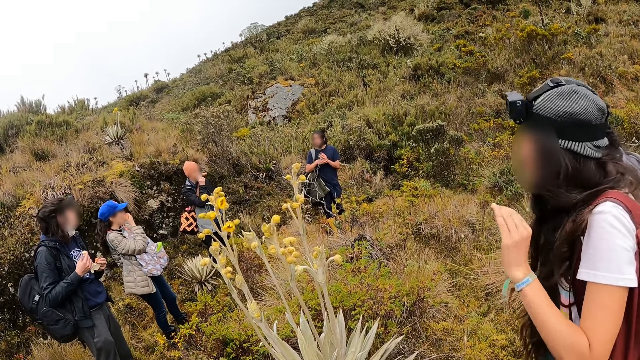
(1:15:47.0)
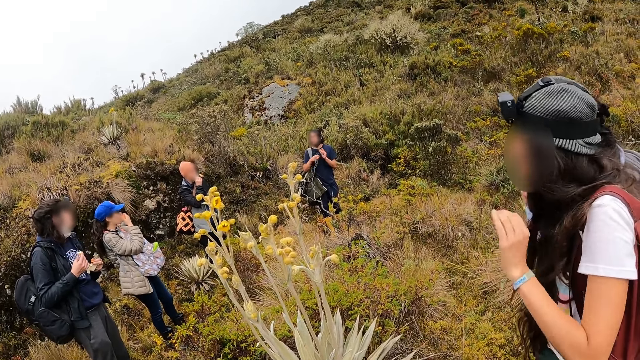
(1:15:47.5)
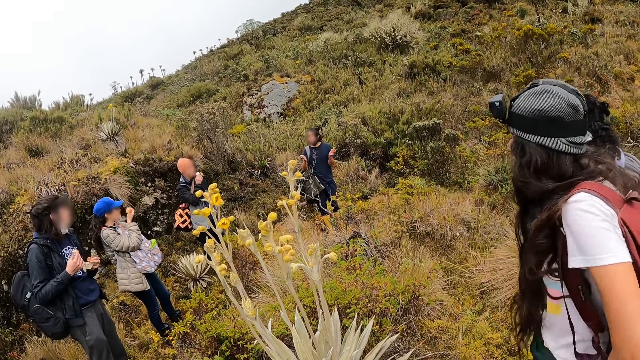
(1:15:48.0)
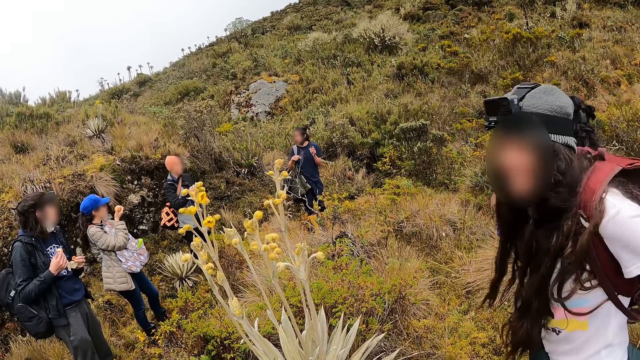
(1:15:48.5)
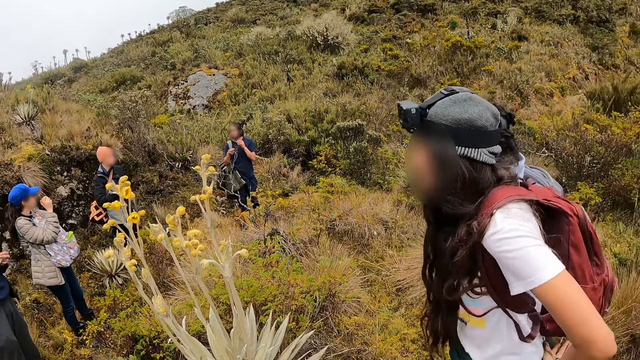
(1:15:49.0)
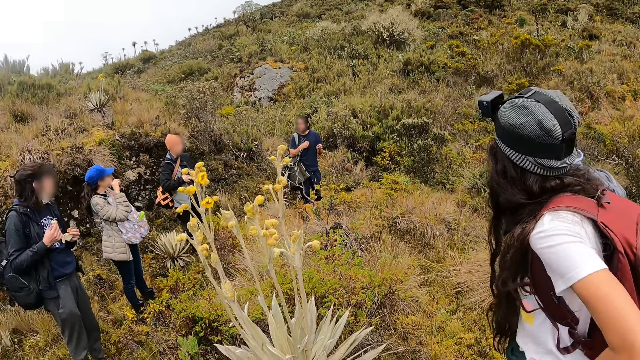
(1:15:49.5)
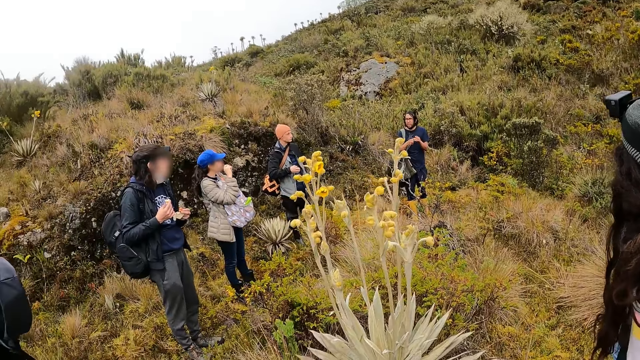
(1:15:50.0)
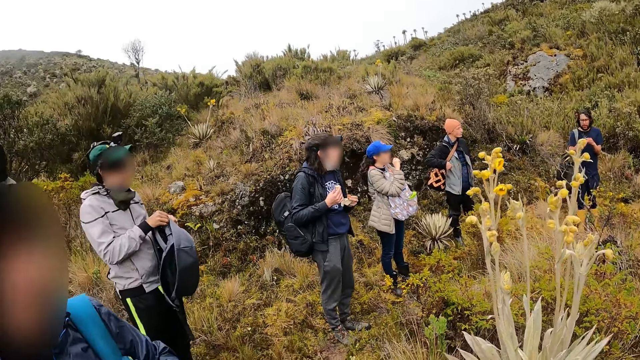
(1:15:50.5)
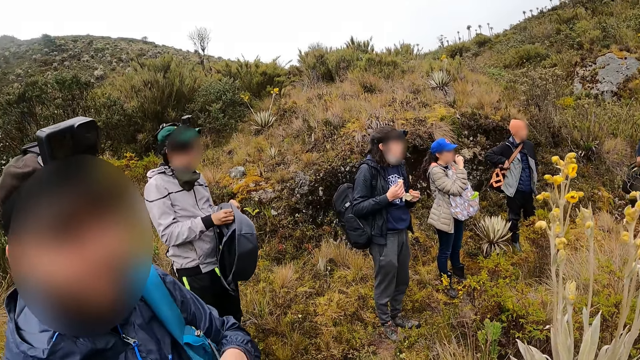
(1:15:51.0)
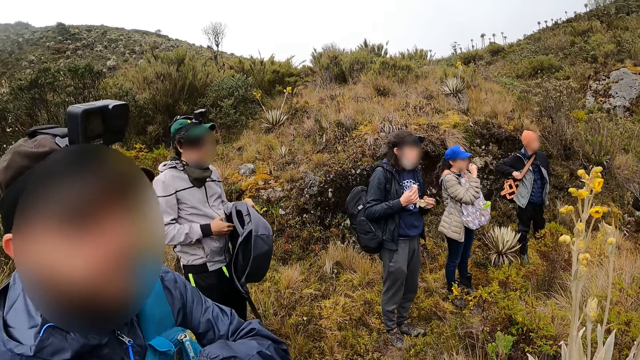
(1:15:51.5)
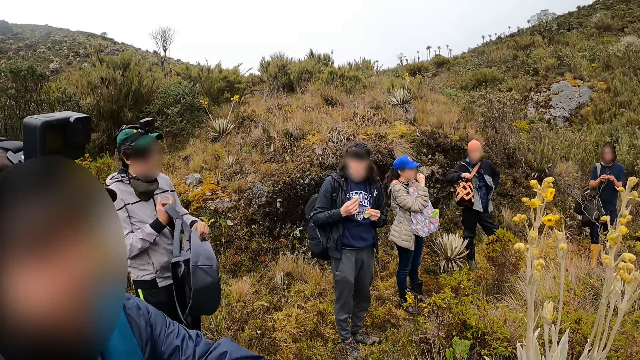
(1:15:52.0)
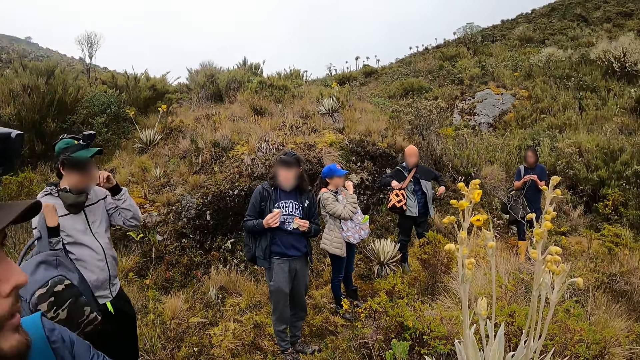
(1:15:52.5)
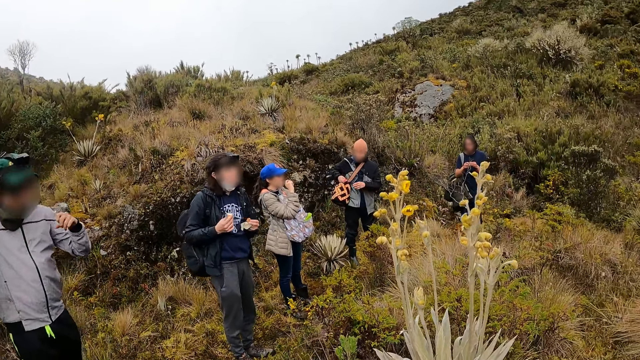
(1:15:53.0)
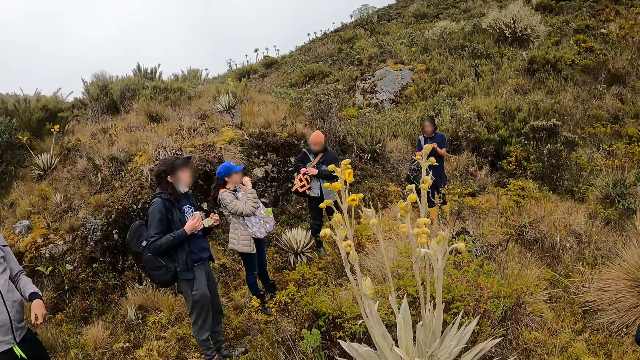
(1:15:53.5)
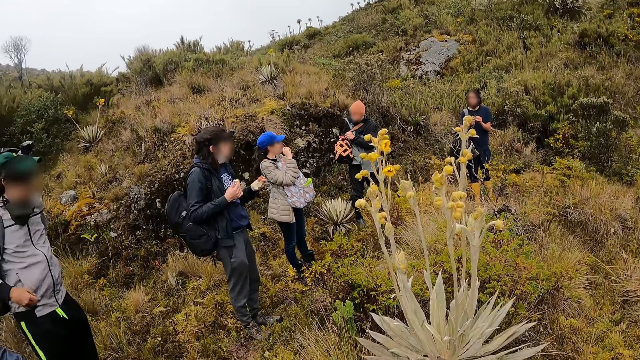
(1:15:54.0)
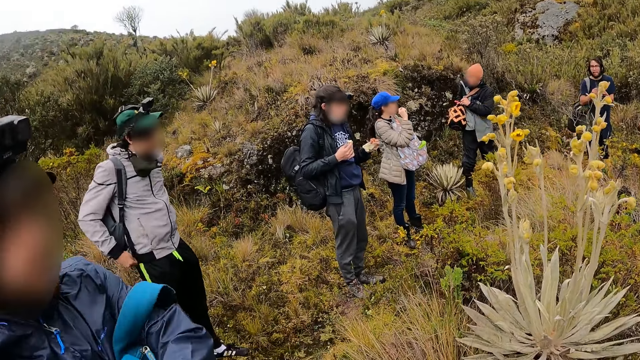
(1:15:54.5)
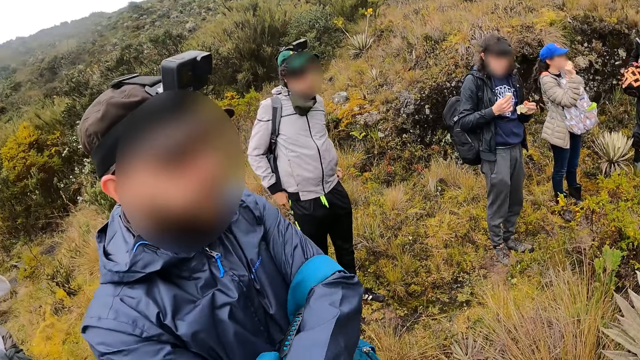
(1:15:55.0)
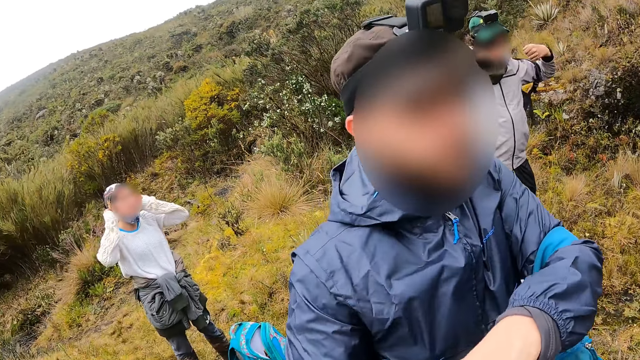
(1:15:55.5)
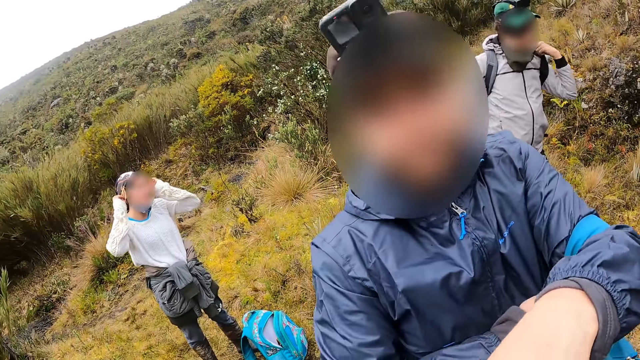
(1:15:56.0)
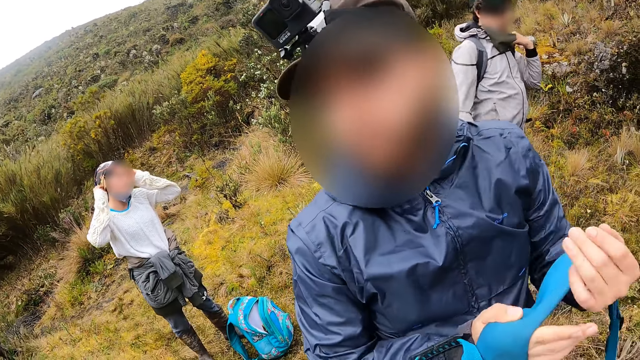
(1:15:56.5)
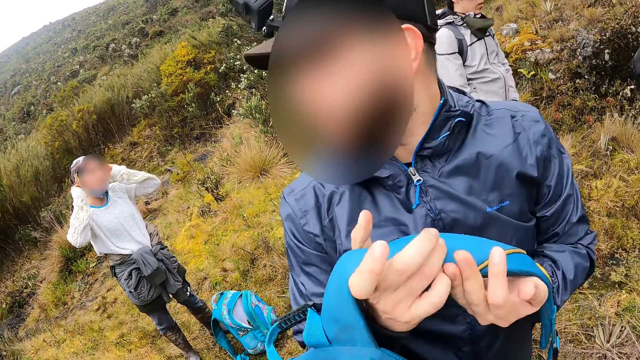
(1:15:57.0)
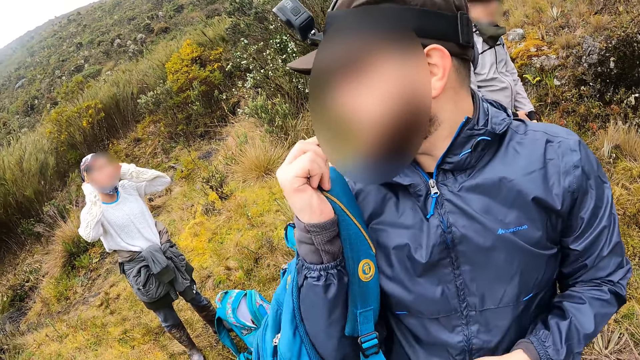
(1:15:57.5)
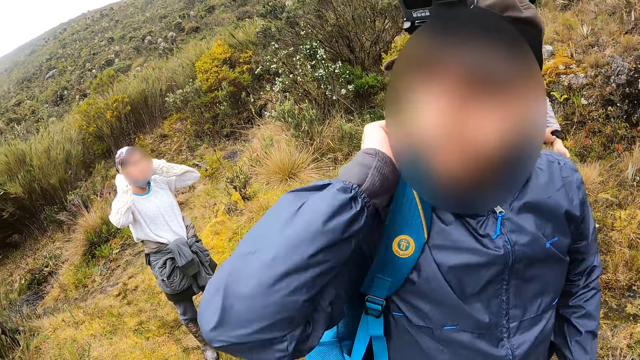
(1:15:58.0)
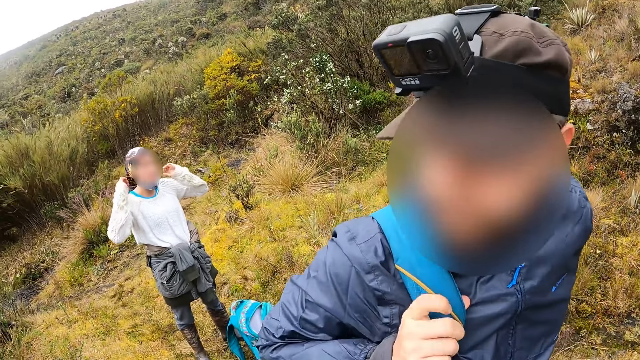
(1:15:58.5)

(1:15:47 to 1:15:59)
A man zips the backpack in his left hand with his right hand, takes the backpack from his left hand with his right hand, touches his face with his left hand, and backs the backpack on his back. Another man puts his right hand into the bag across his shoulder. A woman touches her head with both hands. A third man takes the backpack off his left shoulder with his right hand. He hangs the backpack on his back.

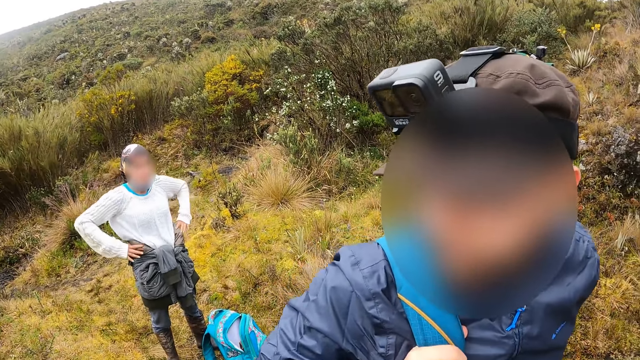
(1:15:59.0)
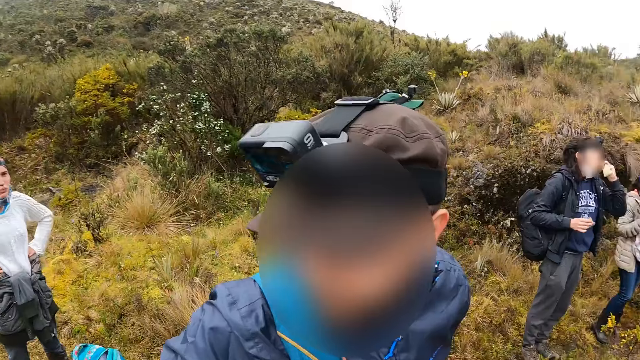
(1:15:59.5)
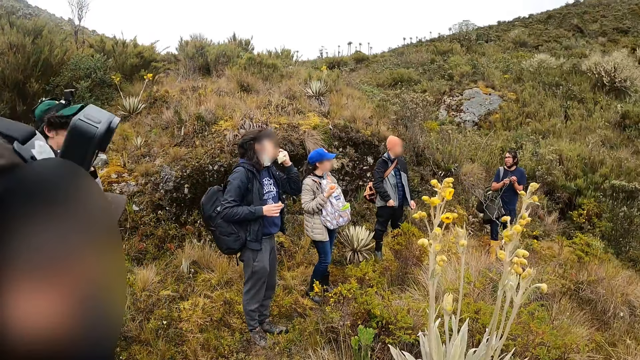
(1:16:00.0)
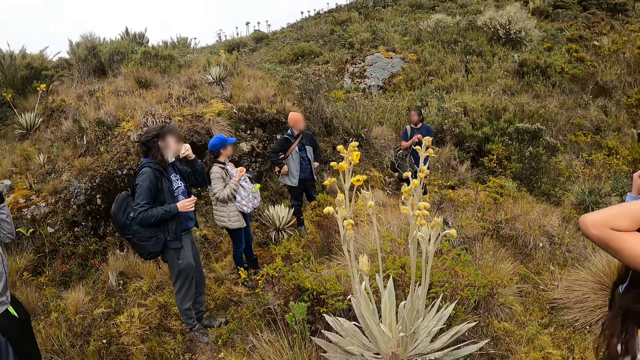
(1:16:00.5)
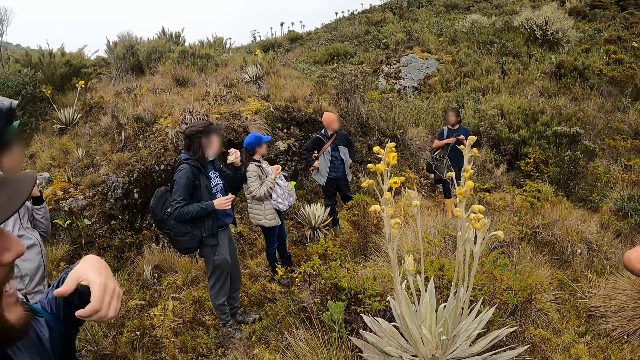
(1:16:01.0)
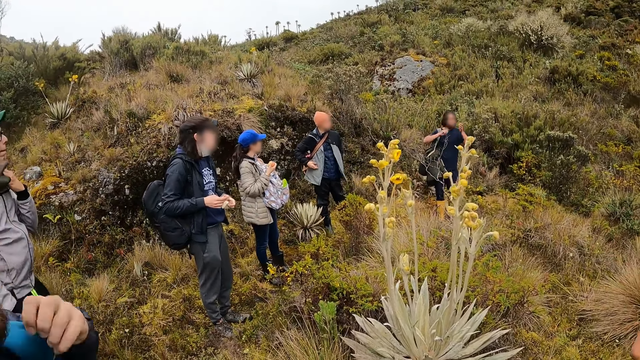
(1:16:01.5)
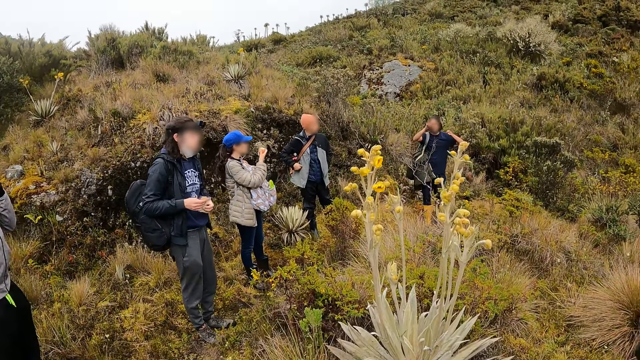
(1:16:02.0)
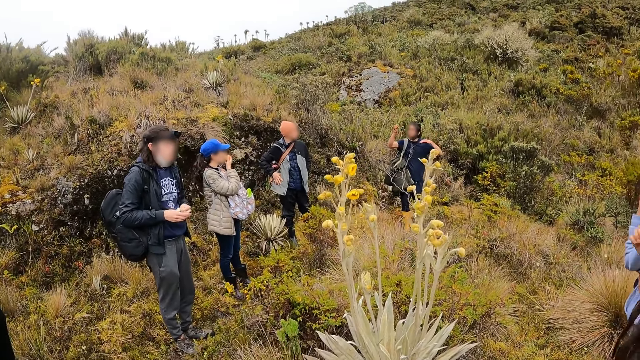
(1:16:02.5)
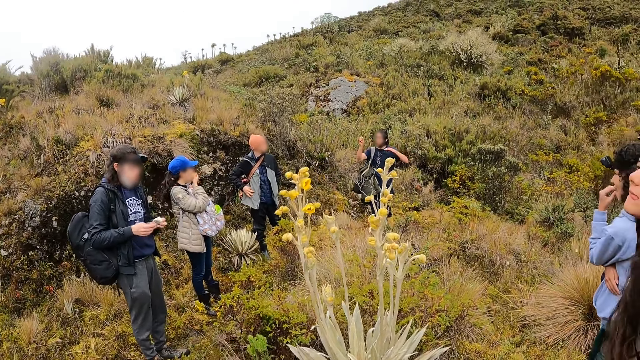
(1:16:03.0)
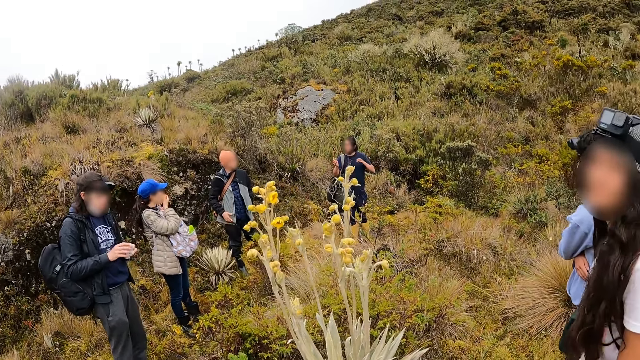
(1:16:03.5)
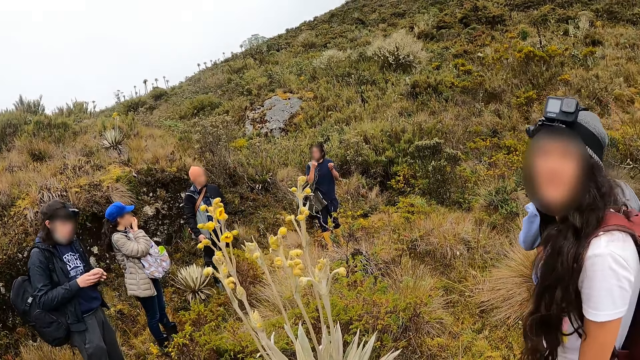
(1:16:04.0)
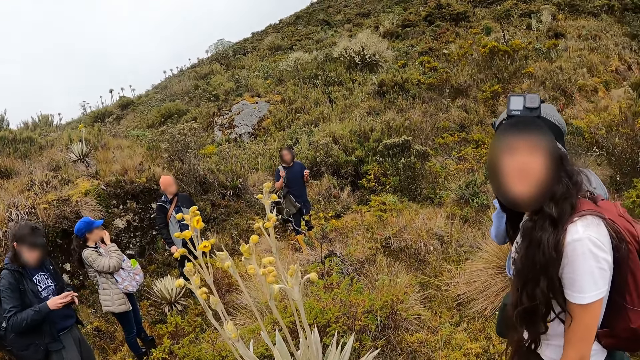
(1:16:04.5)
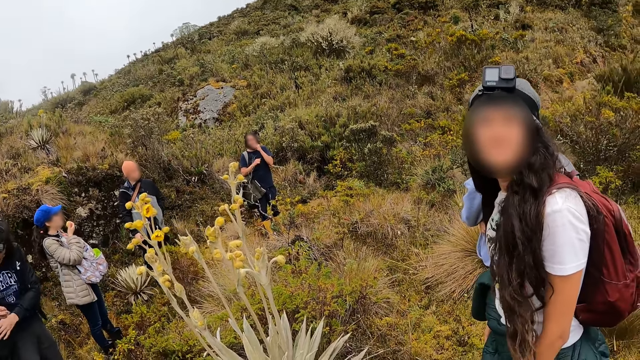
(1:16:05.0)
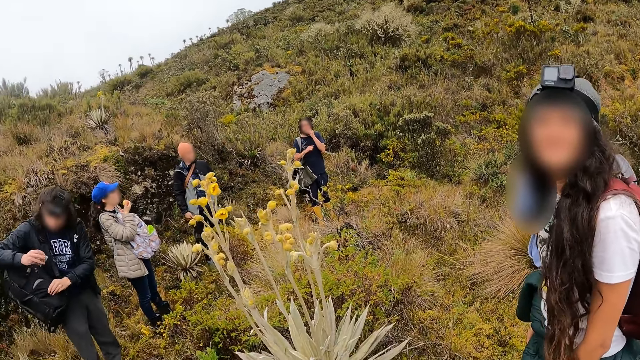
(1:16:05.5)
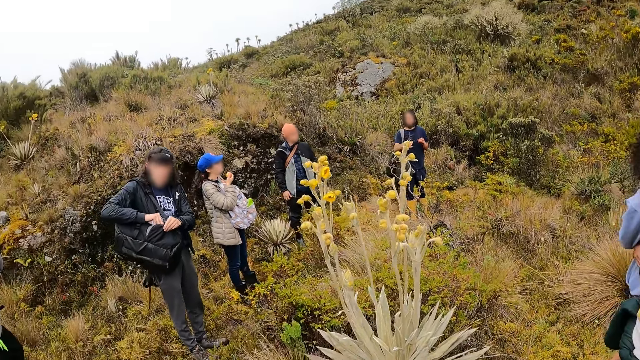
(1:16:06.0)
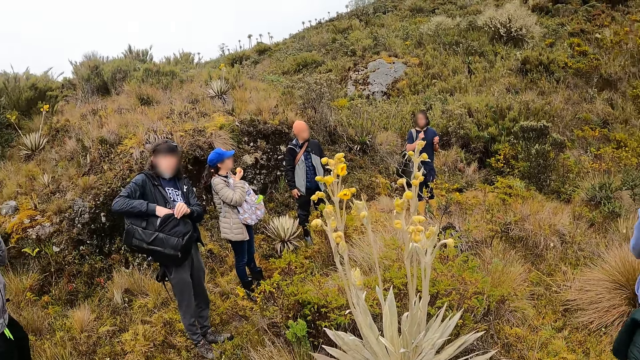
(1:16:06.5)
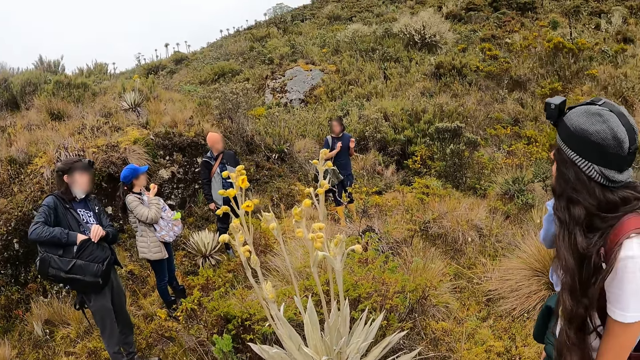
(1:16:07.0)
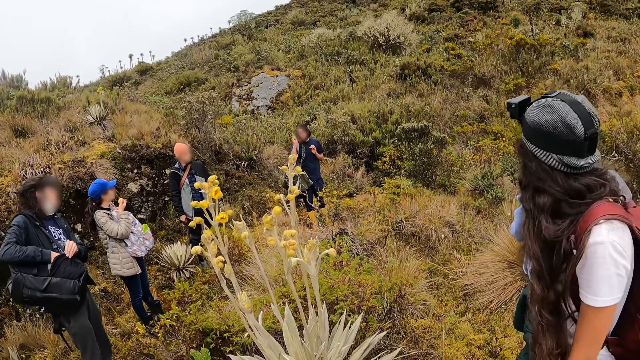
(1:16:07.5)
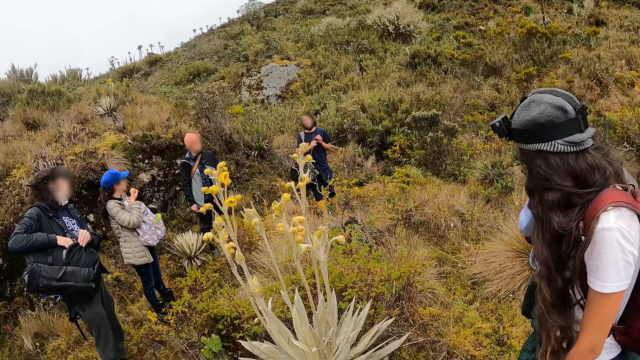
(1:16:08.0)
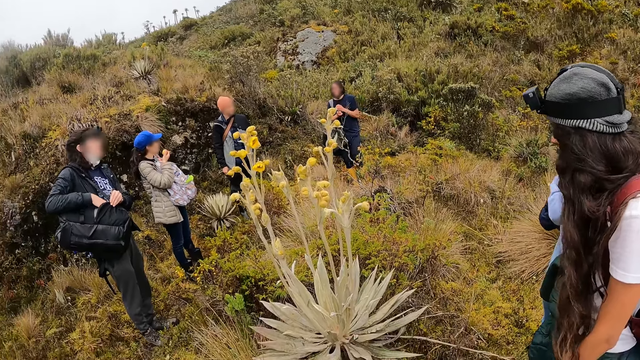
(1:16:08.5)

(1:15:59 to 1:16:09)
A woman places both hands on her waist. A man eats from the pack of cookies in his left hand. Another man puts his left hand into his jacket pocket. Another woman eats from the snack in her right hand. A third woman converses with the camera wearer. The first man takes an empty cookies wrapper from his left hand with his right hand. The first man puts some empty wrappers in his right hand into the backpack on his back.
